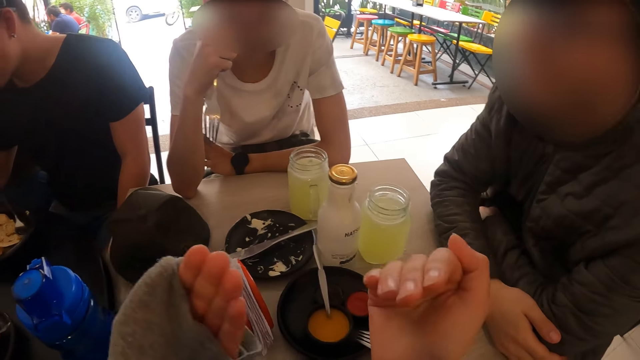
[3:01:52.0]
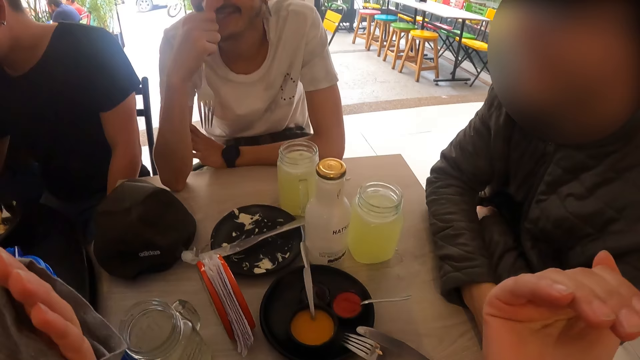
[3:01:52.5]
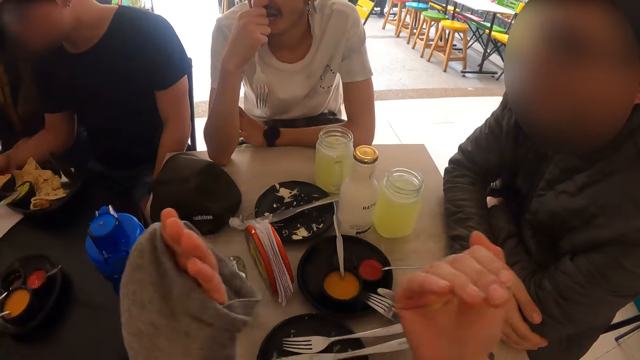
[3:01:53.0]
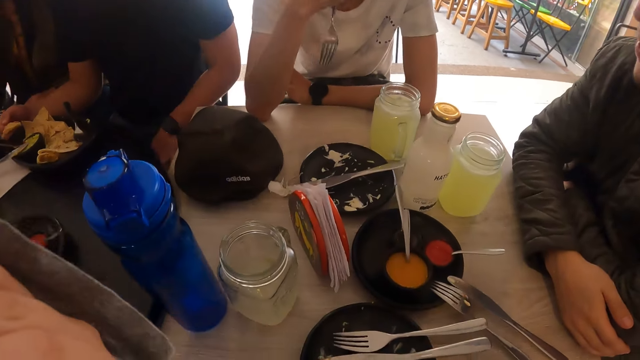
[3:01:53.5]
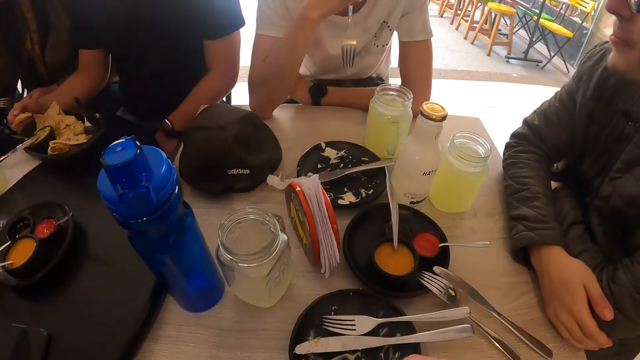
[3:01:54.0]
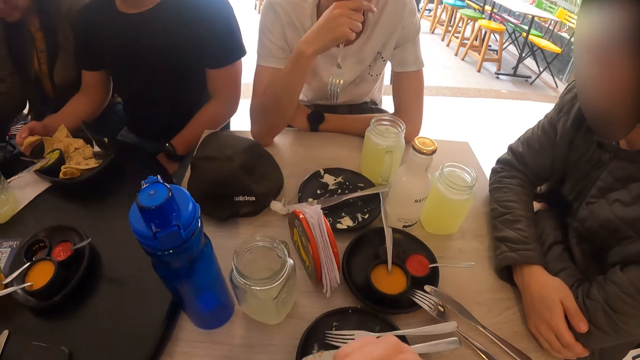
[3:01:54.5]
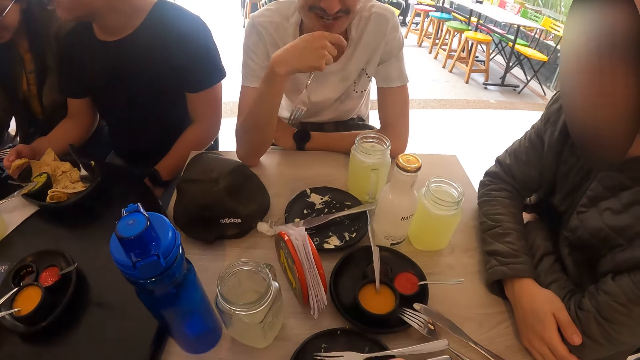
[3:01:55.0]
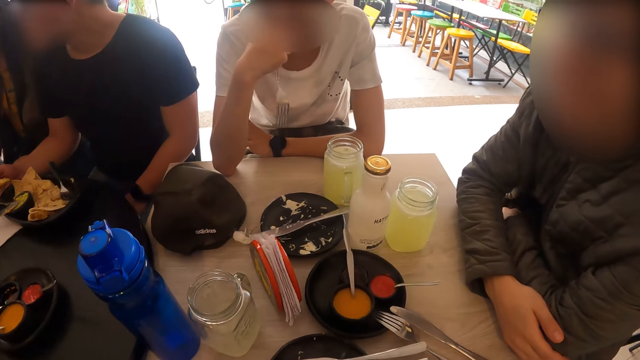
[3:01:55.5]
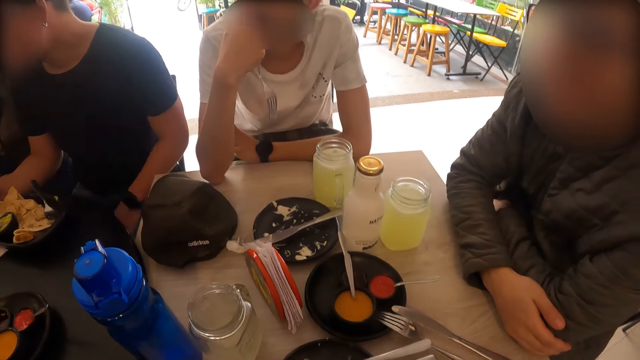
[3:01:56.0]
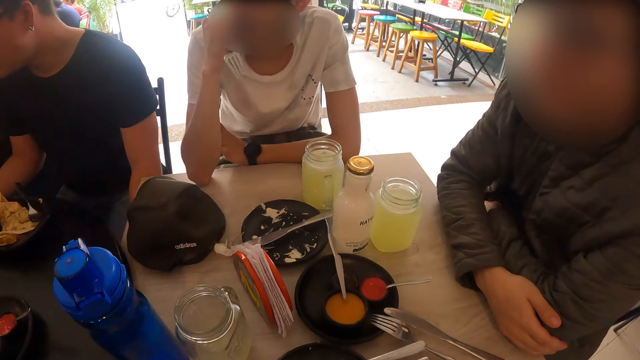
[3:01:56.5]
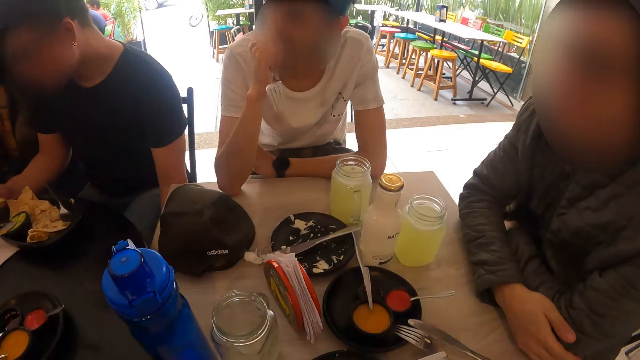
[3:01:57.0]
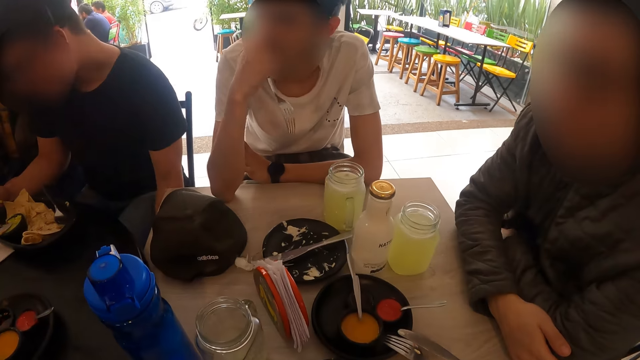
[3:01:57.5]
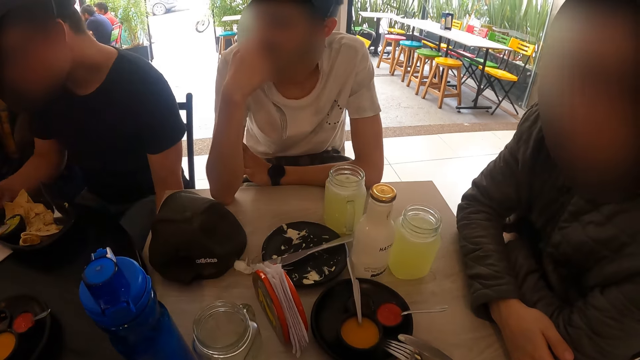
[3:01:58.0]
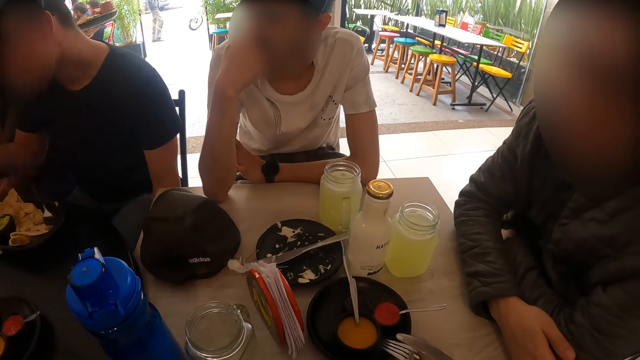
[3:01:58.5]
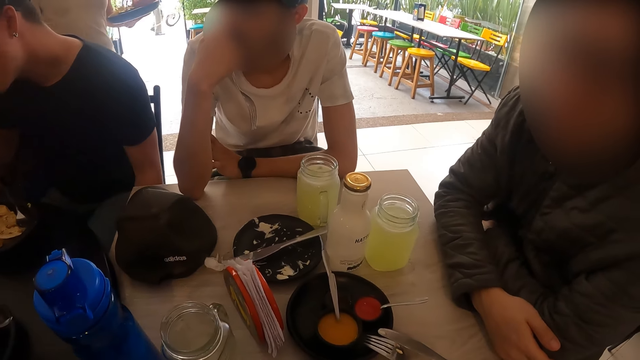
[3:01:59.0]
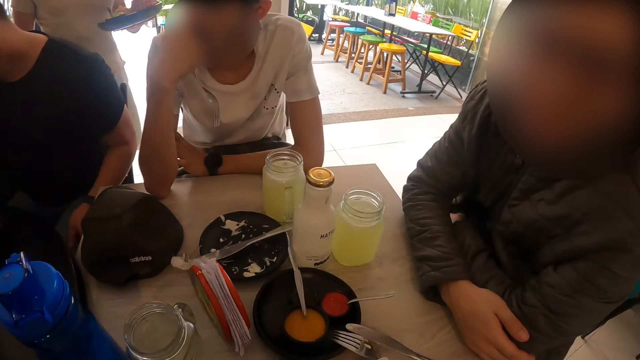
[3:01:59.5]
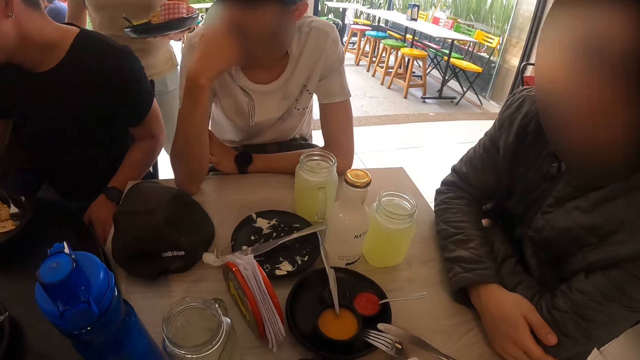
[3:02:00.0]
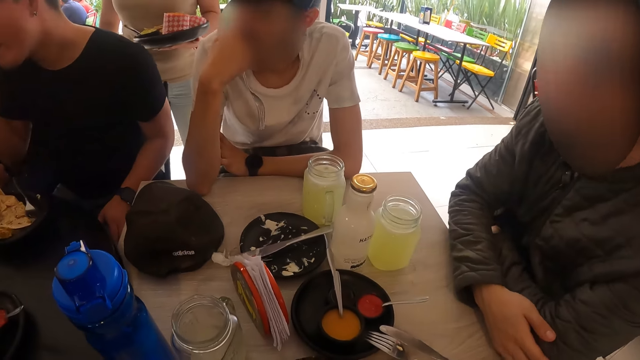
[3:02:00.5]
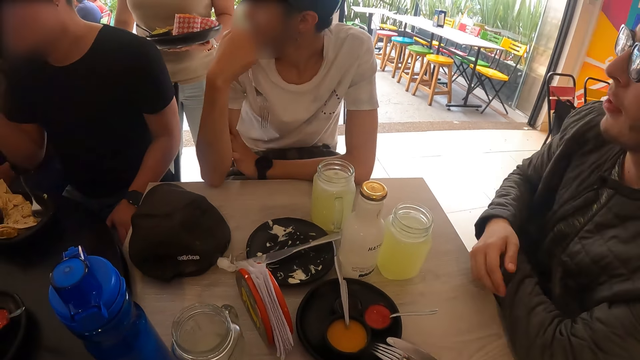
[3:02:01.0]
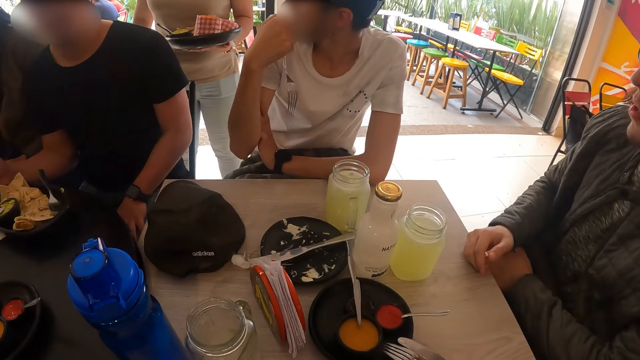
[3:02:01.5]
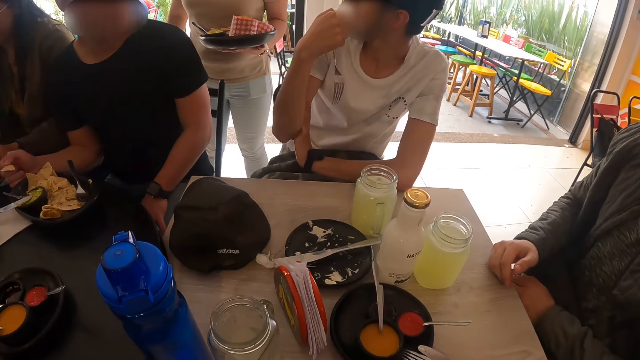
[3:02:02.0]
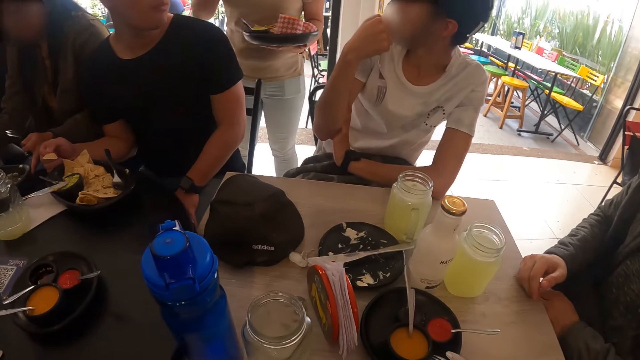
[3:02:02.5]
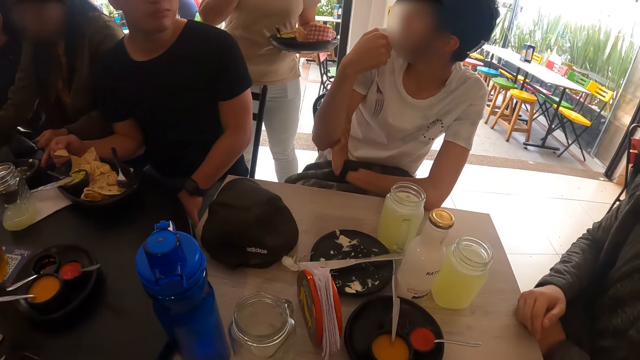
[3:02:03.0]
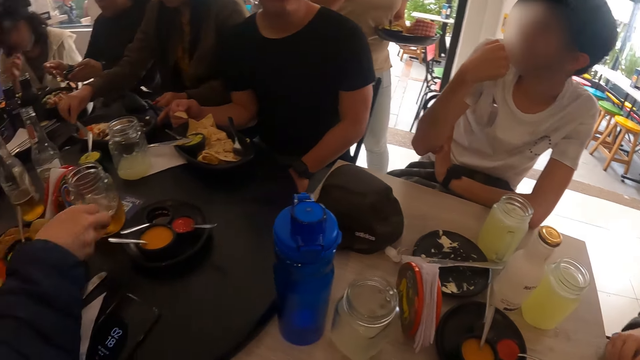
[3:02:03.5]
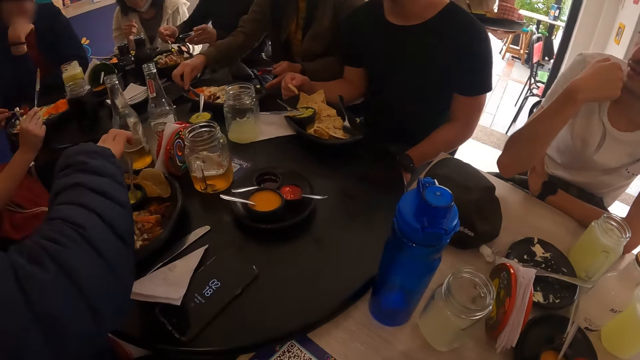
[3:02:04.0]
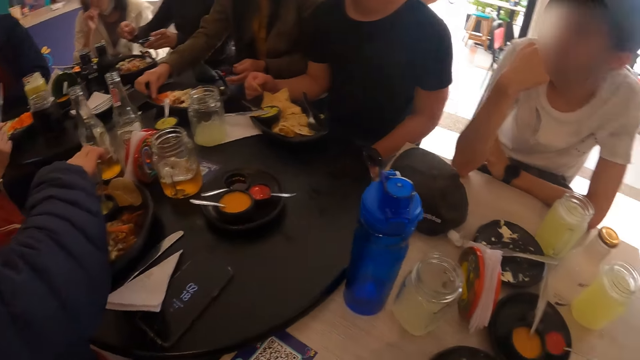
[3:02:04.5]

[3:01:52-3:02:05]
A man interacts with the camera wearer. Another man interacts with the camera wearer. The first man interacts with the waiter. A third man turns his head.

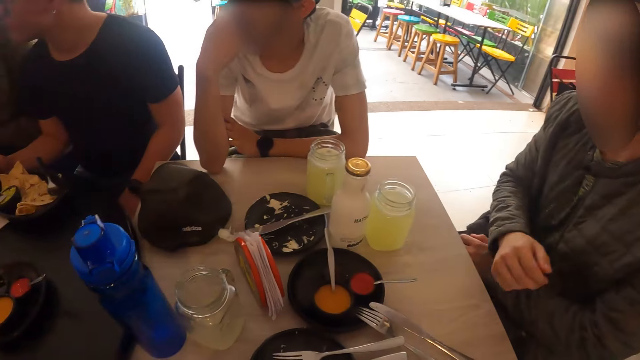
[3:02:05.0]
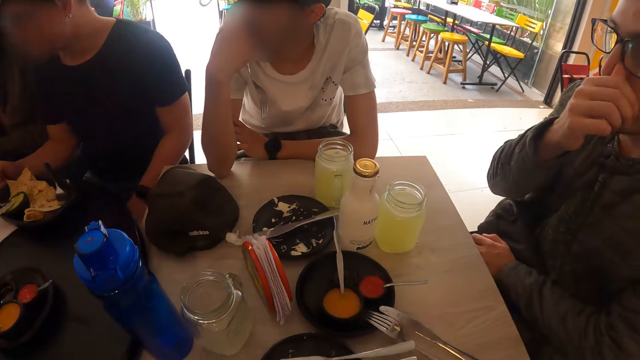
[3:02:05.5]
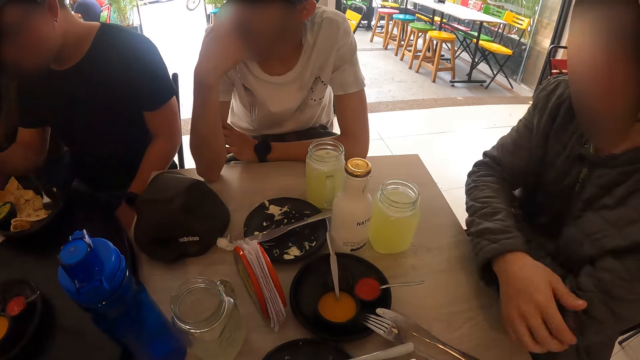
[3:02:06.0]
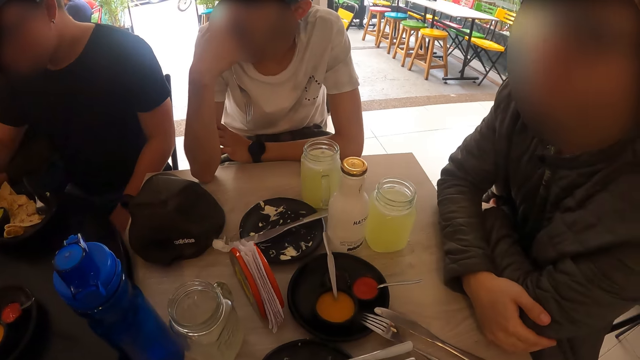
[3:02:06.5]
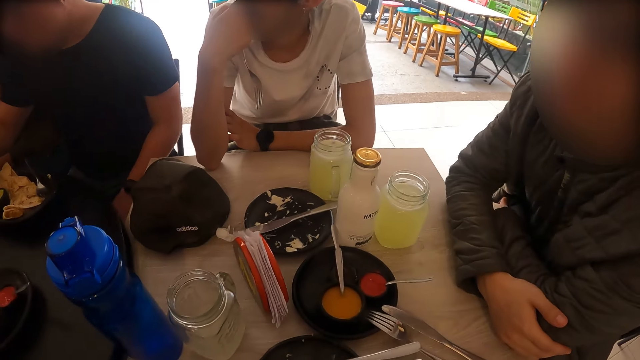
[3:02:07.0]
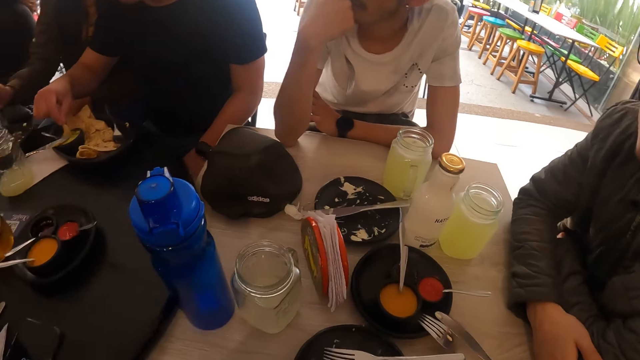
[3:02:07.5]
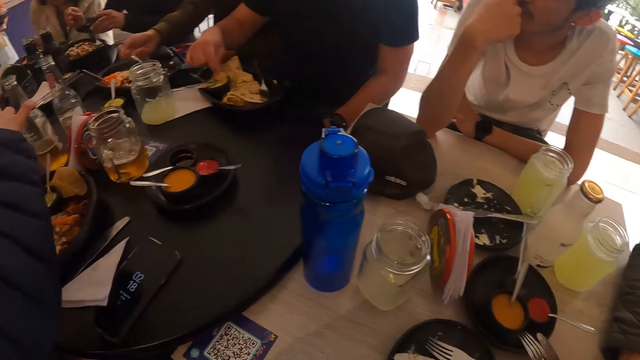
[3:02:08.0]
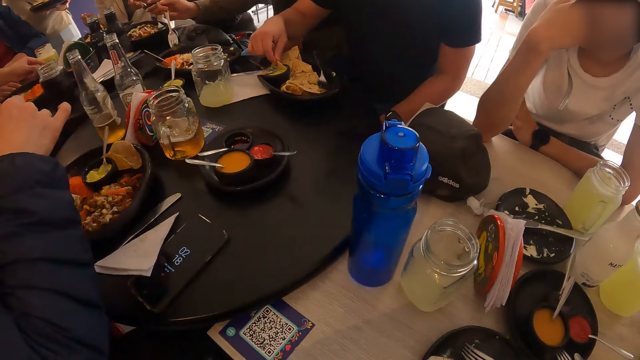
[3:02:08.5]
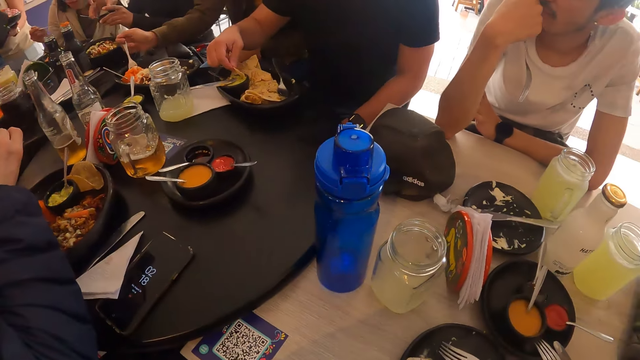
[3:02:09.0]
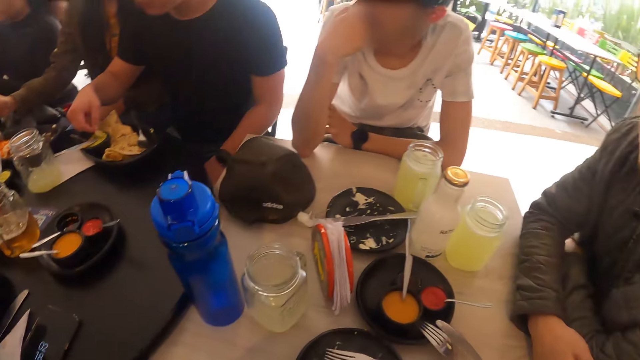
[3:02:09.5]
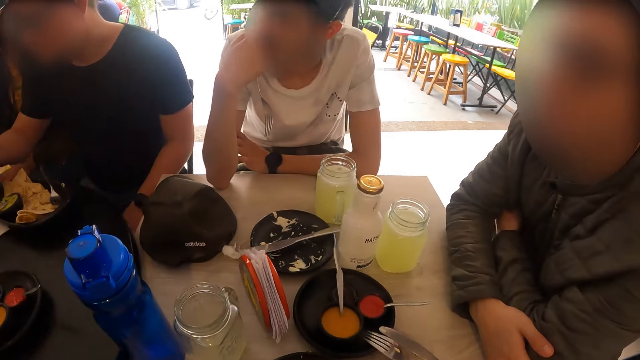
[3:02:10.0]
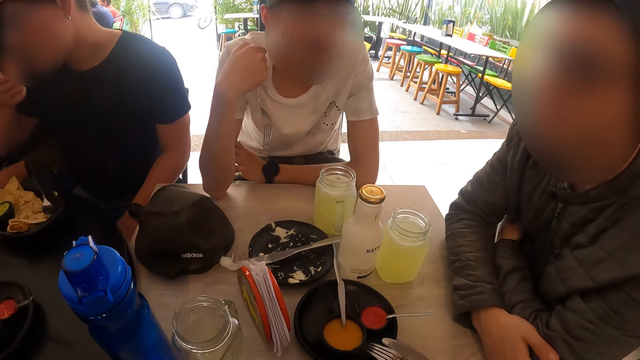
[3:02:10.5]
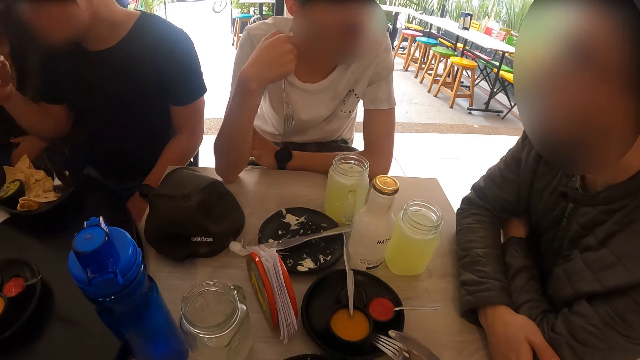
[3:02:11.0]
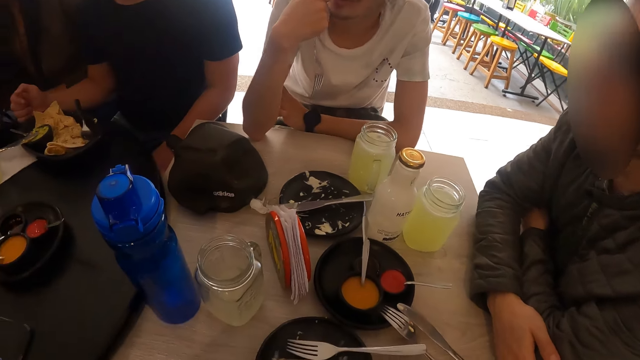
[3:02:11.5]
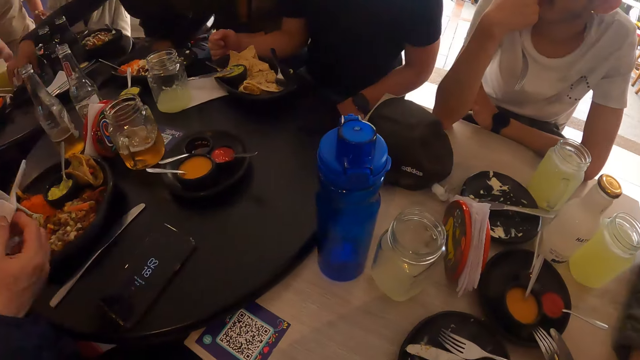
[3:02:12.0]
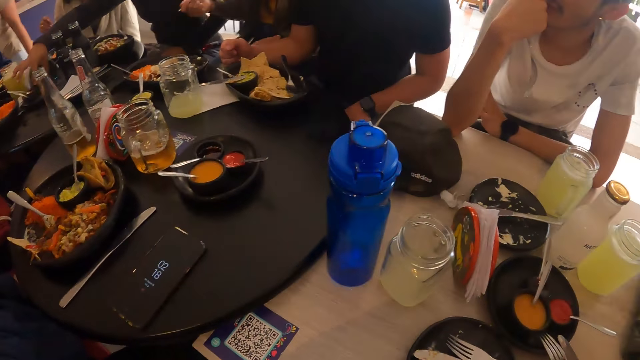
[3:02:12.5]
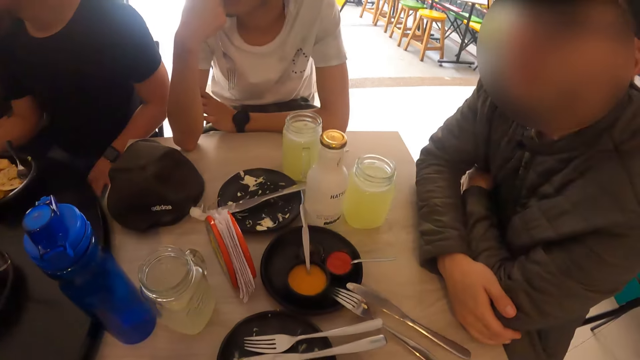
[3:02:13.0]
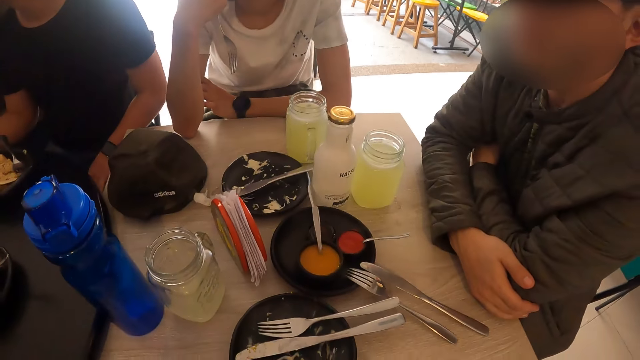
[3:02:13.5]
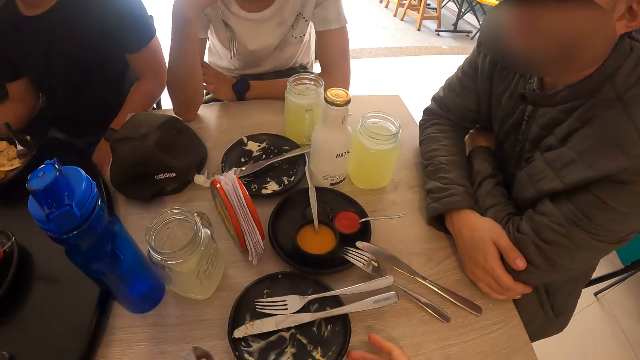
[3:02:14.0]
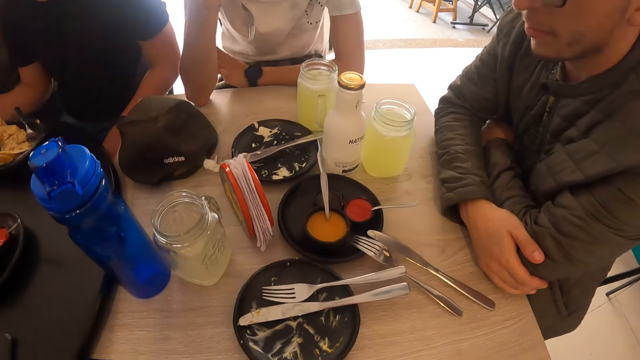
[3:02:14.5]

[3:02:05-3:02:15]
A man touches his face with his thumb. Another man moves his hand. A third man eats food from the plate on the table with his right hand. A woman eats food from a plate on the table with a fork in her right hand. The second man eats the tortilla chips. The third man picks up the serviette on the table.
